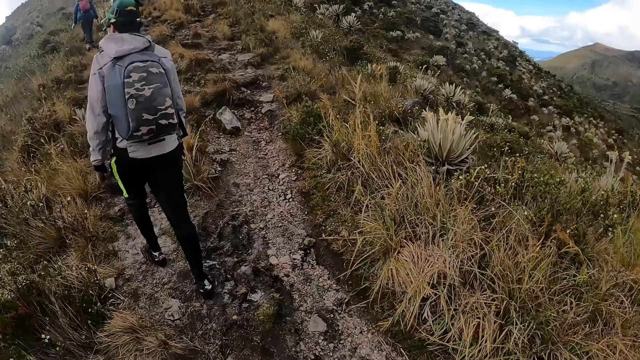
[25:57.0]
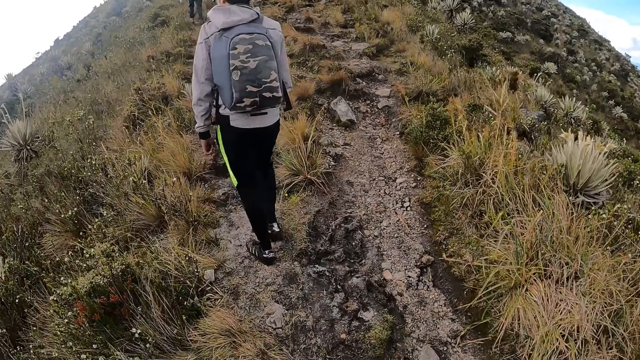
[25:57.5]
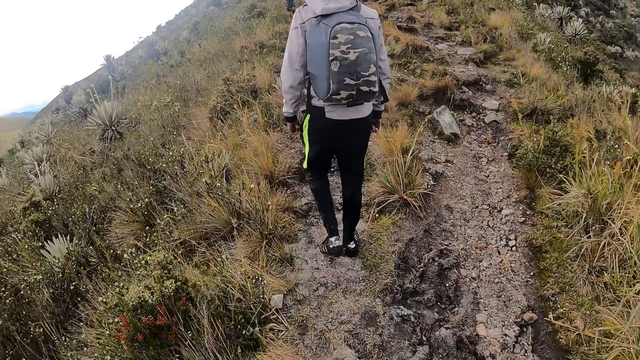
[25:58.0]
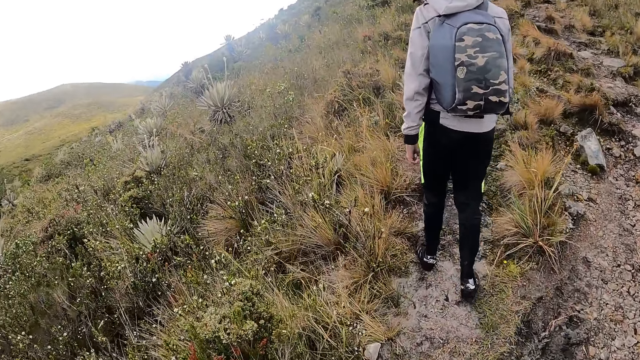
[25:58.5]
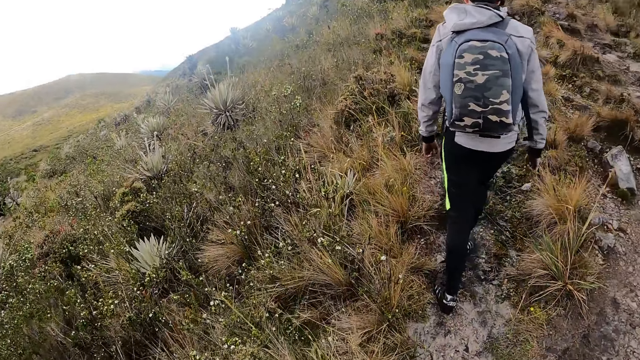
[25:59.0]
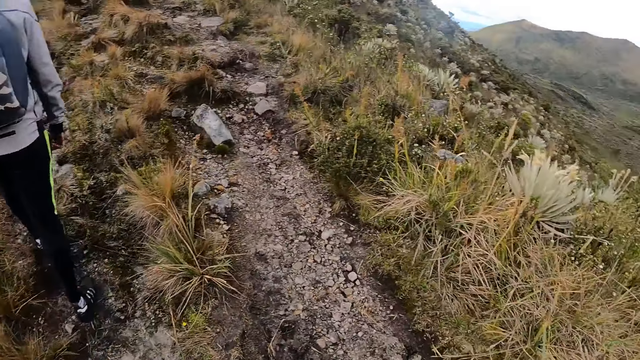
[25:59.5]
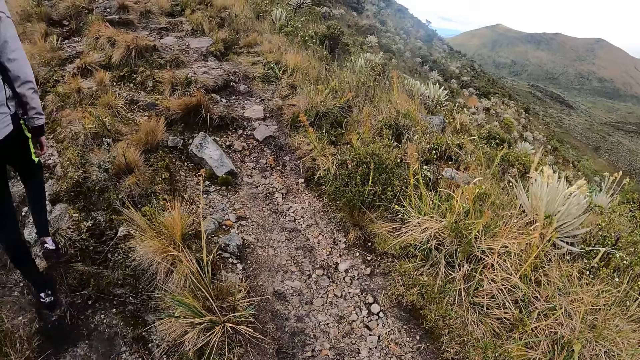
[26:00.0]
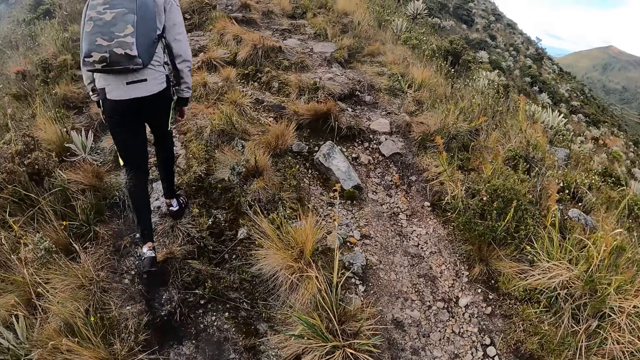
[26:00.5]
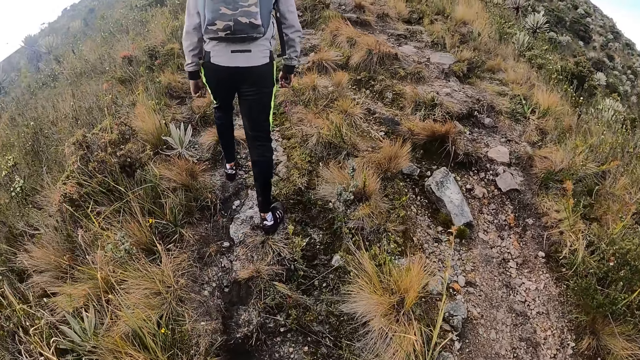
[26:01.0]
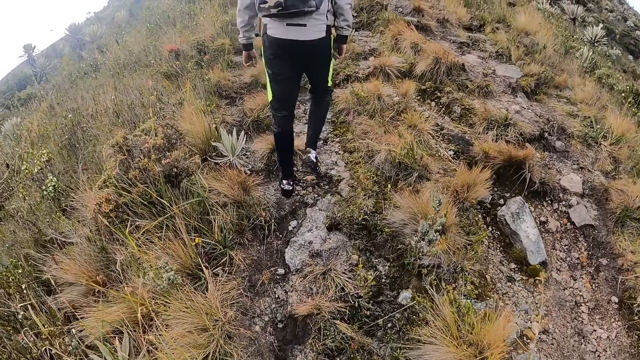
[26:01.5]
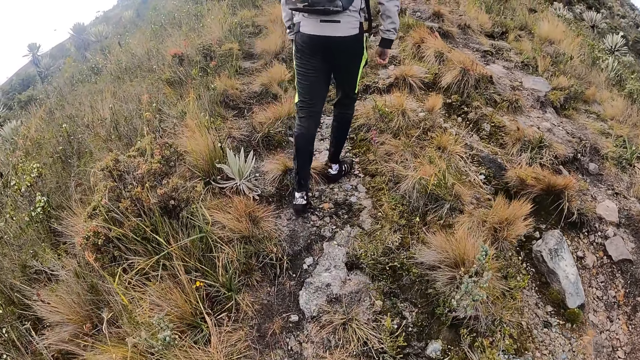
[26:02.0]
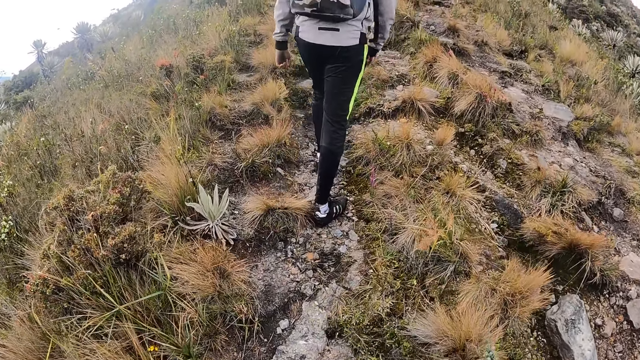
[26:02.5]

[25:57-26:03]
The camera wearer walks in the area.

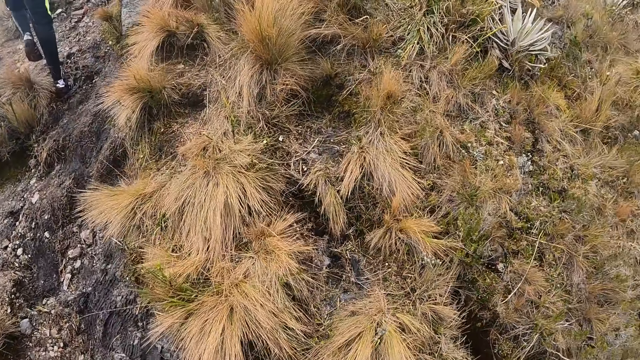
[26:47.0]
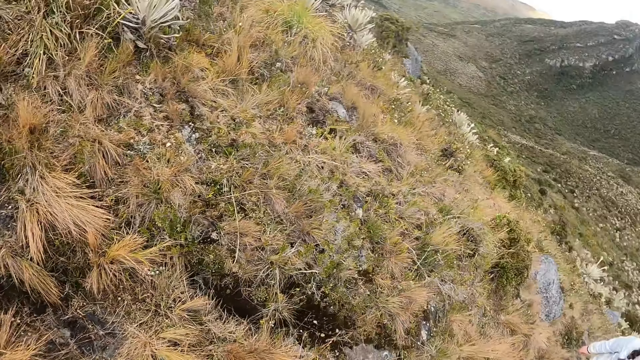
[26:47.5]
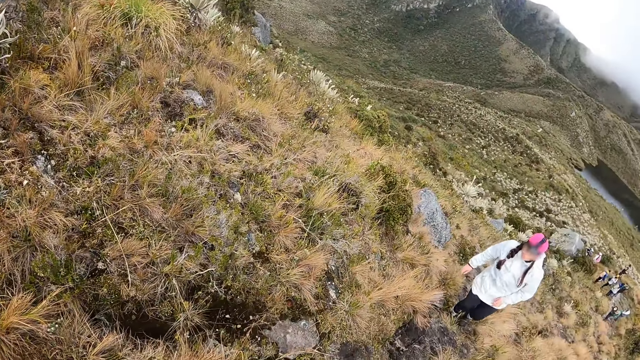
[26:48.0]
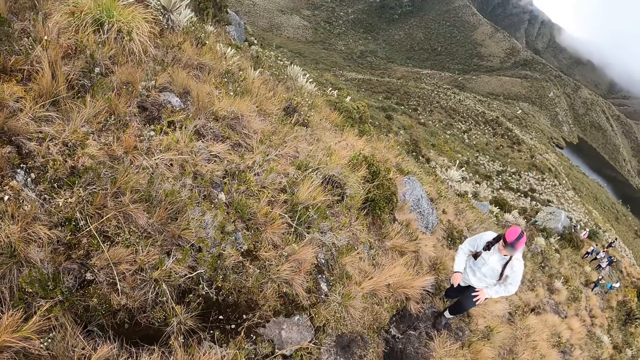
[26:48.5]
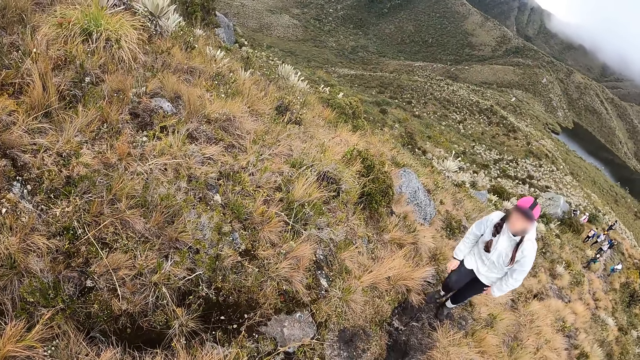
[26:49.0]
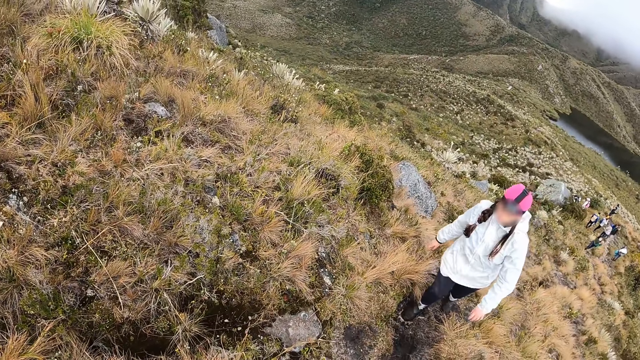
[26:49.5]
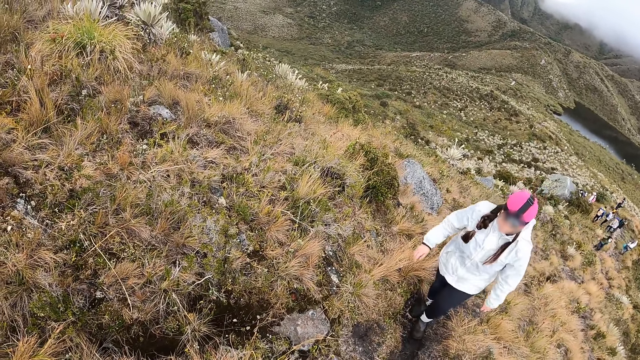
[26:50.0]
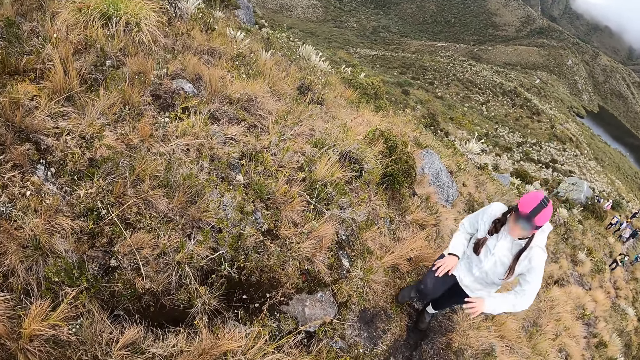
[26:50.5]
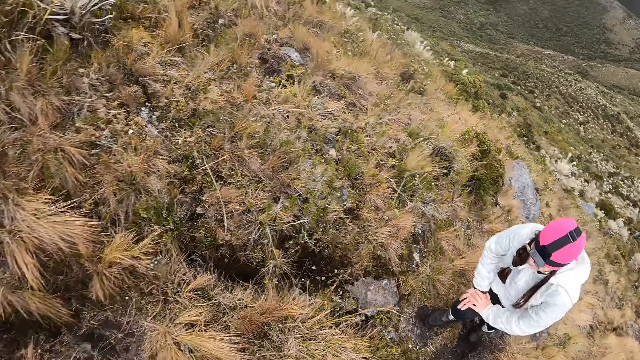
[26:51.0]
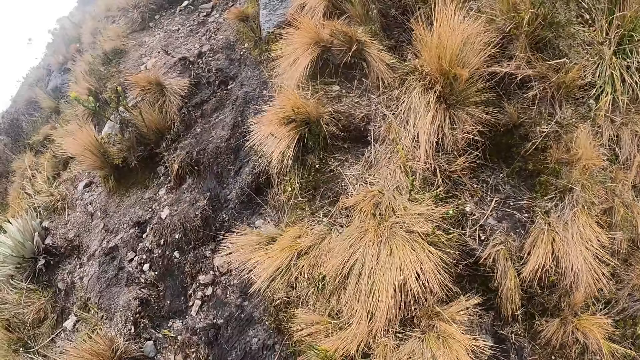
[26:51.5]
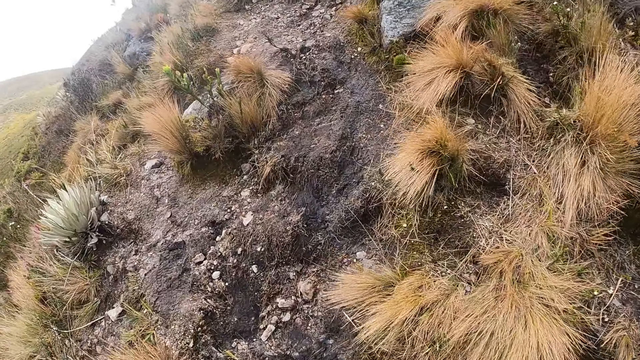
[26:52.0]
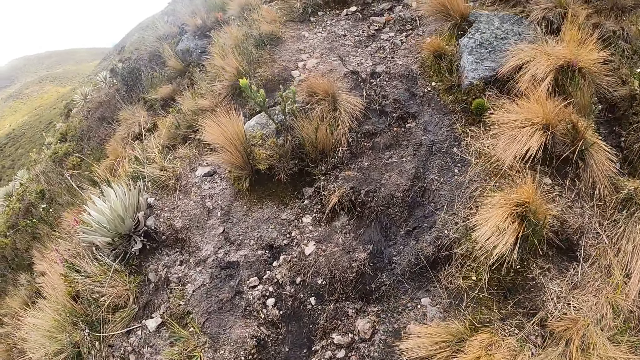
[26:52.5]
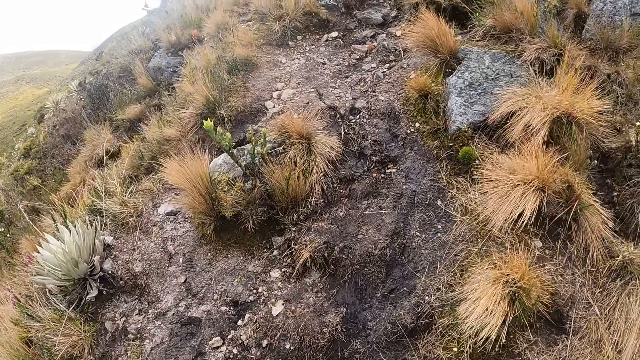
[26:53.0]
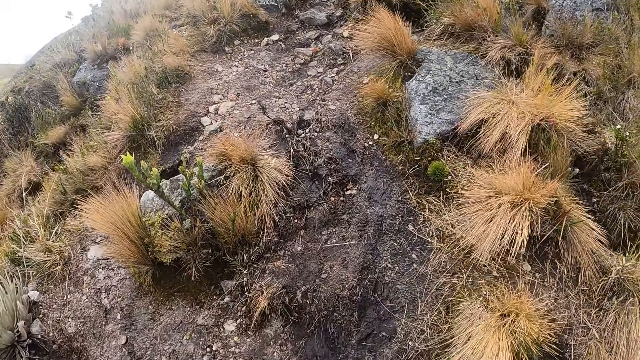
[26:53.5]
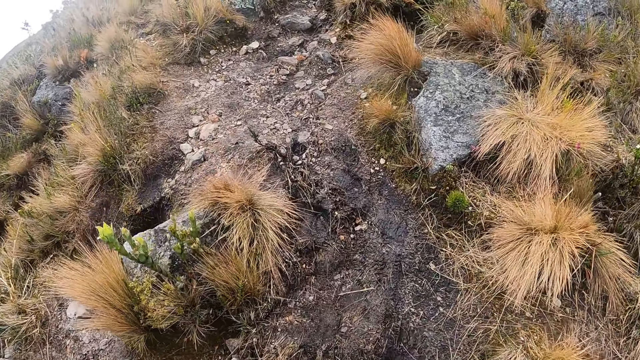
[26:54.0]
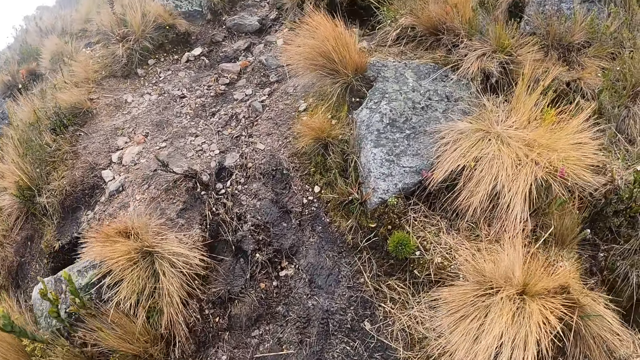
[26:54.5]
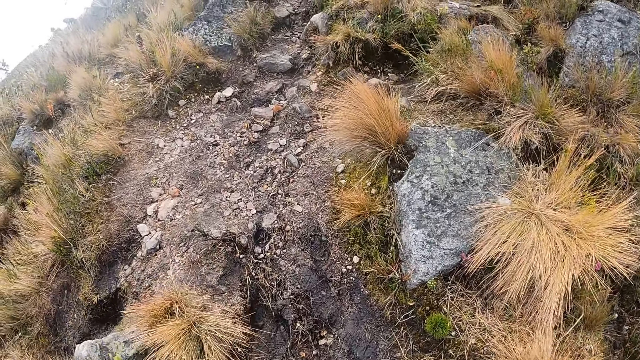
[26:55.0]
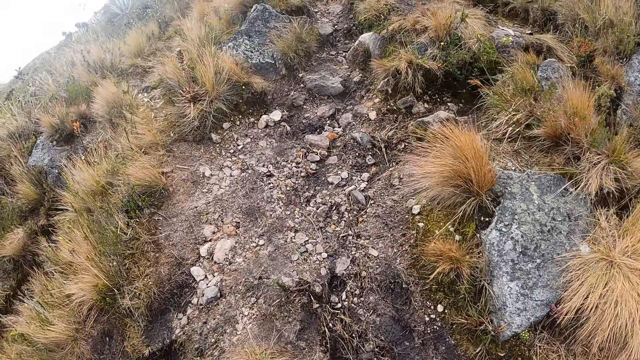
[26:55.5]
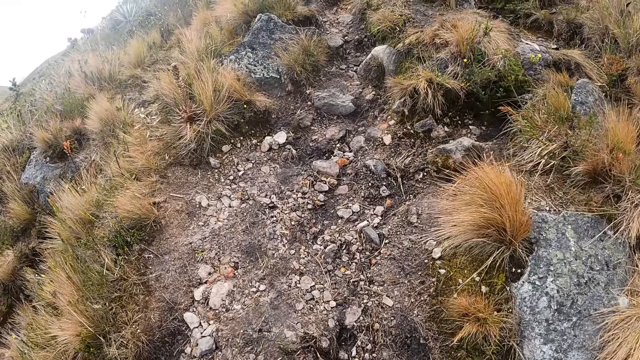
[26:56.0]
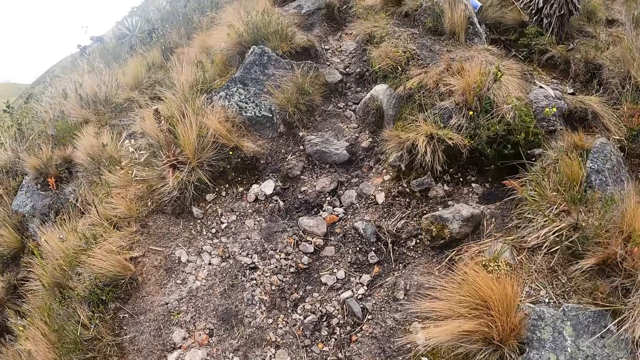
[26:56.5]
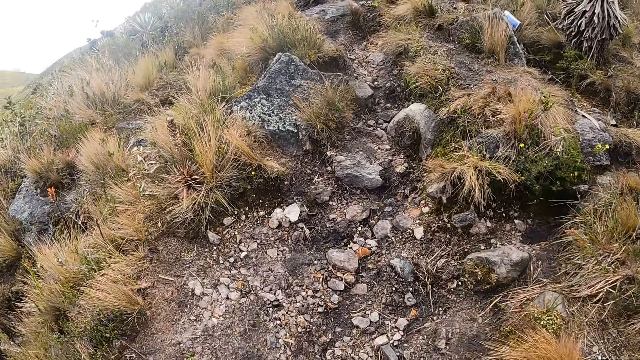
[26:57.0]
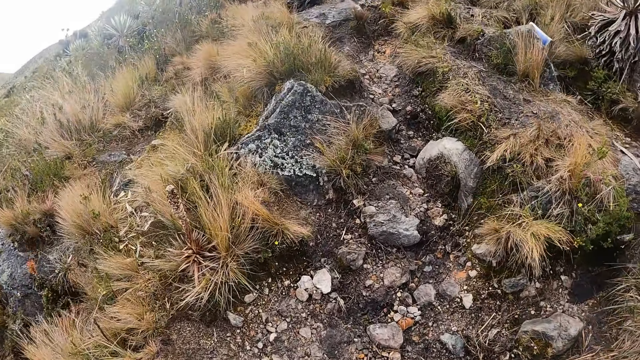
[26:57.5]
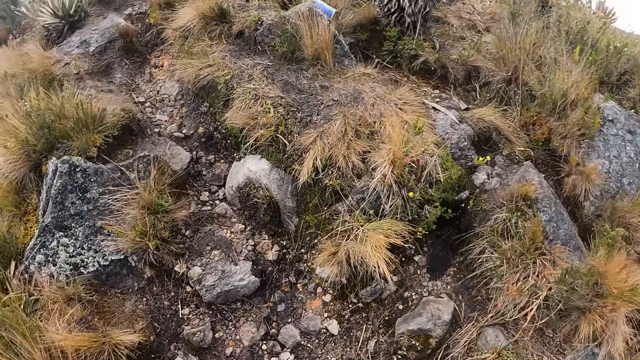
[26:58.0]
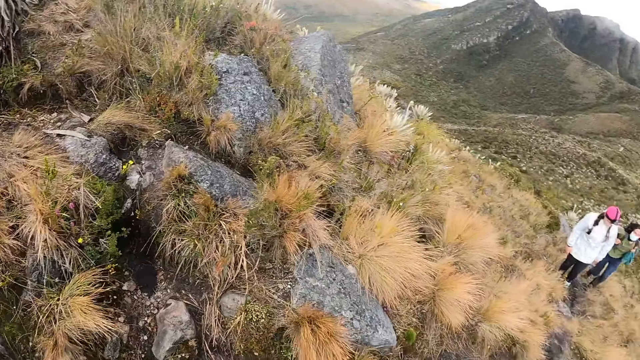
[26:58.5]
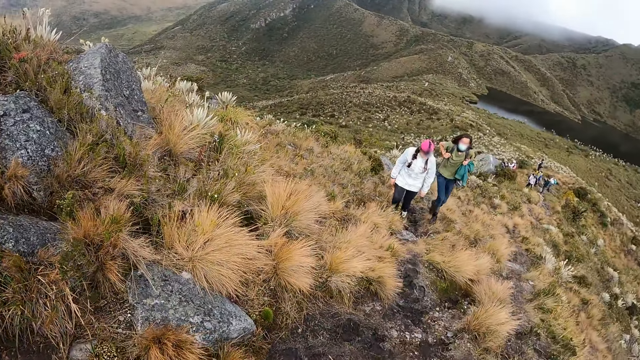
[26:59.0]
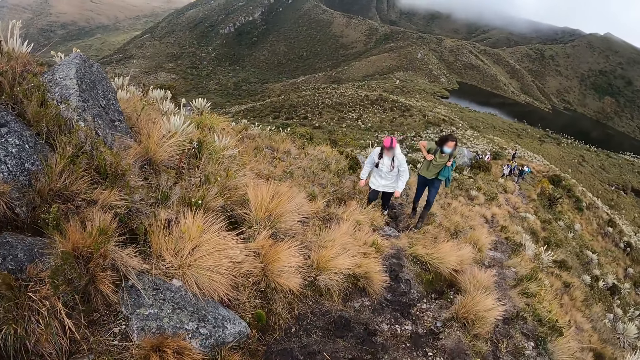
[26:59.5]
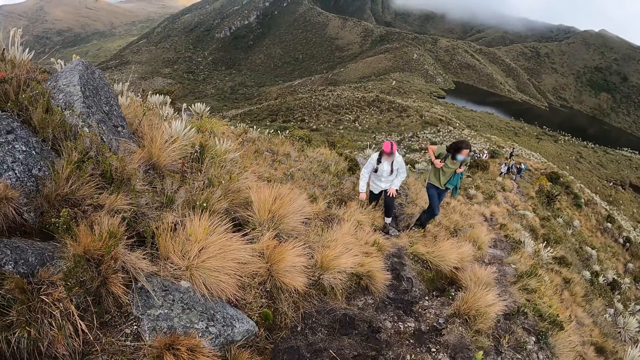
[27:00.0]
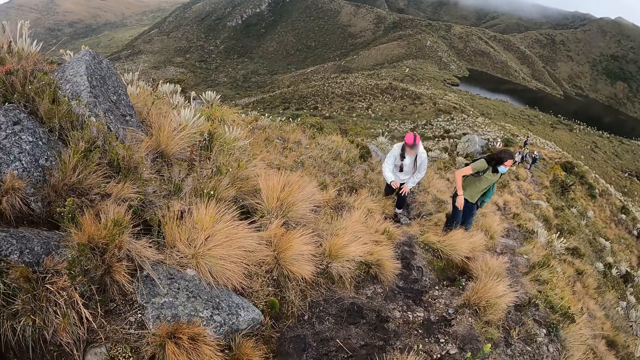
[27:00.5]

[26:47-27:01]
The camera wearer looks around. They walk in the area.
